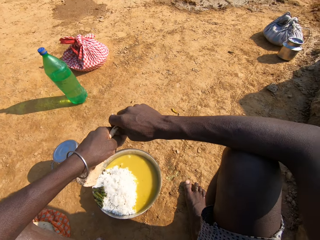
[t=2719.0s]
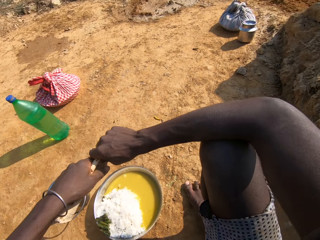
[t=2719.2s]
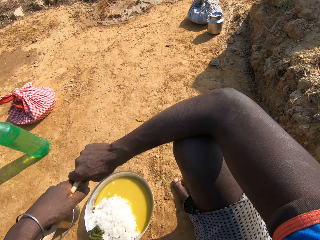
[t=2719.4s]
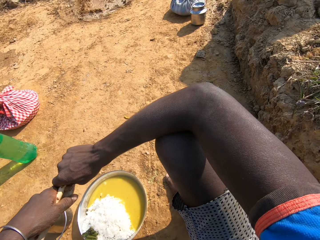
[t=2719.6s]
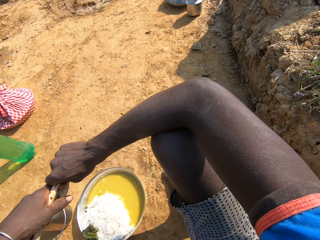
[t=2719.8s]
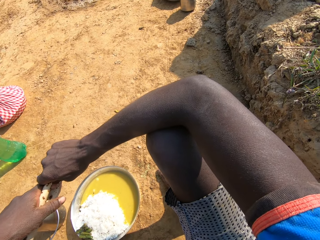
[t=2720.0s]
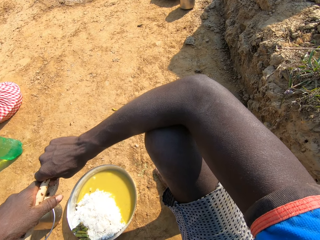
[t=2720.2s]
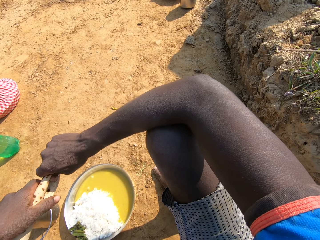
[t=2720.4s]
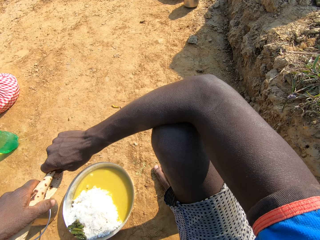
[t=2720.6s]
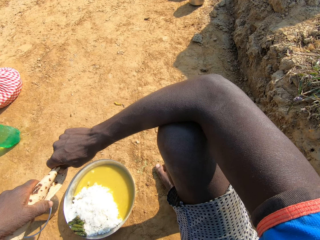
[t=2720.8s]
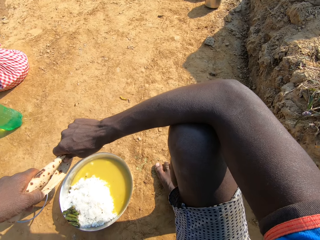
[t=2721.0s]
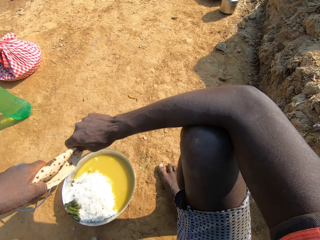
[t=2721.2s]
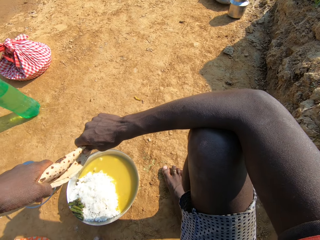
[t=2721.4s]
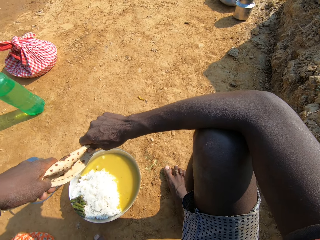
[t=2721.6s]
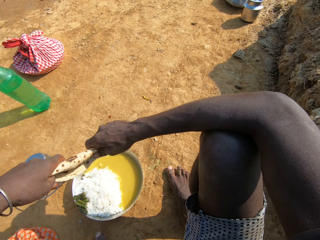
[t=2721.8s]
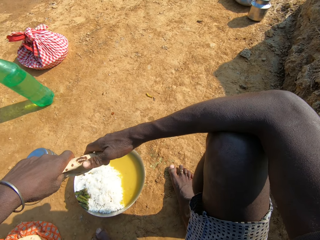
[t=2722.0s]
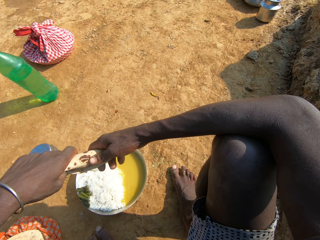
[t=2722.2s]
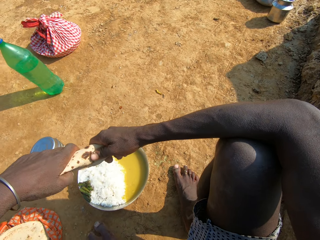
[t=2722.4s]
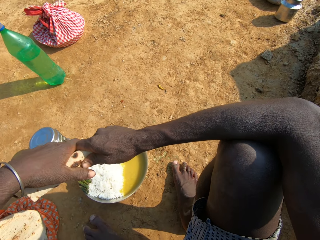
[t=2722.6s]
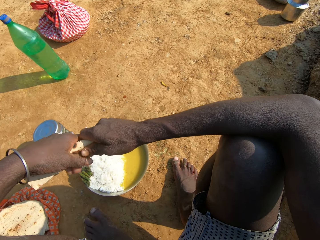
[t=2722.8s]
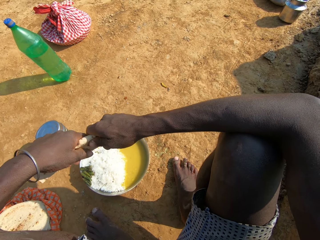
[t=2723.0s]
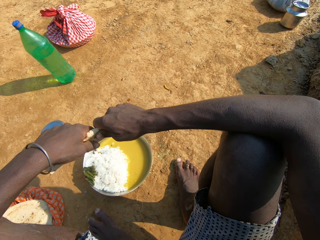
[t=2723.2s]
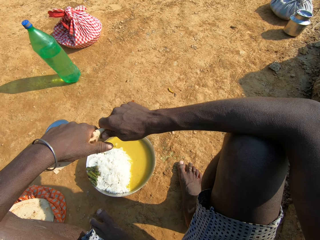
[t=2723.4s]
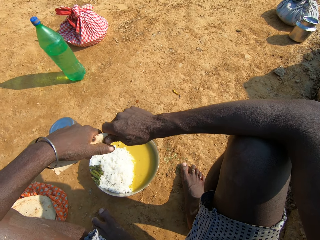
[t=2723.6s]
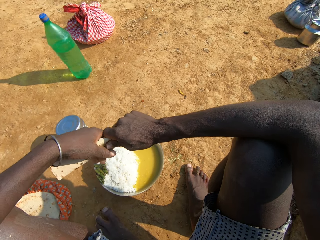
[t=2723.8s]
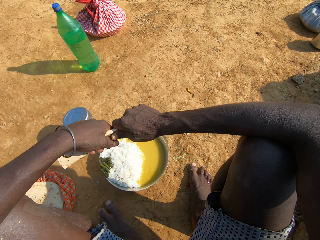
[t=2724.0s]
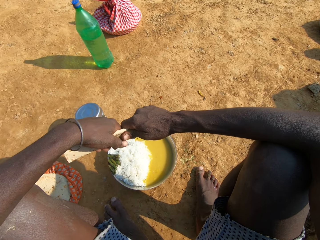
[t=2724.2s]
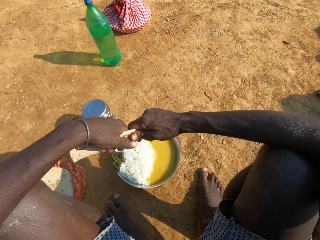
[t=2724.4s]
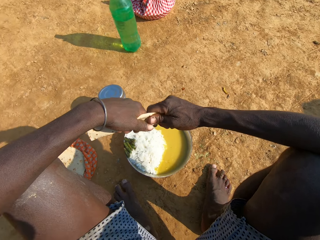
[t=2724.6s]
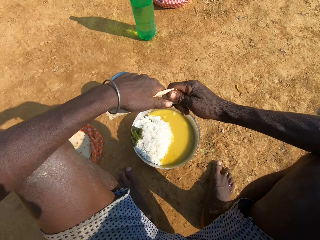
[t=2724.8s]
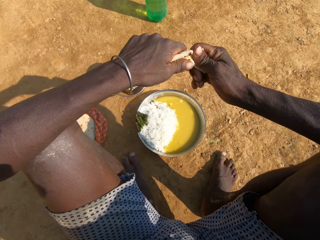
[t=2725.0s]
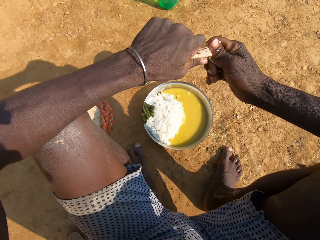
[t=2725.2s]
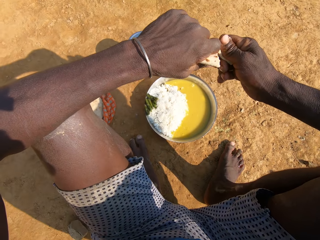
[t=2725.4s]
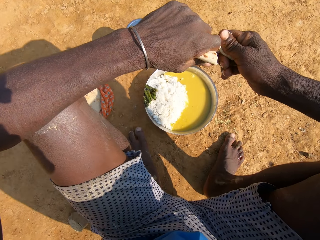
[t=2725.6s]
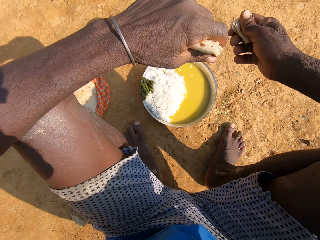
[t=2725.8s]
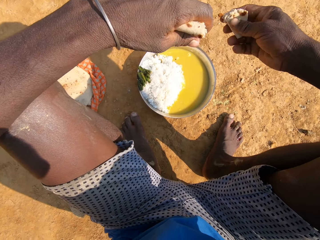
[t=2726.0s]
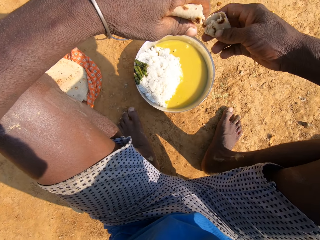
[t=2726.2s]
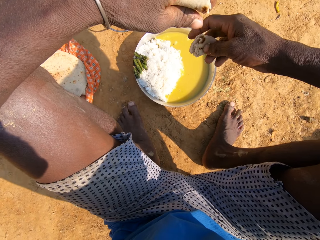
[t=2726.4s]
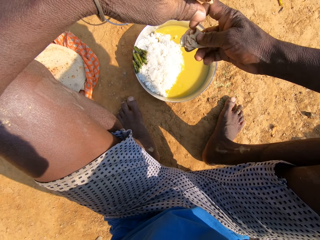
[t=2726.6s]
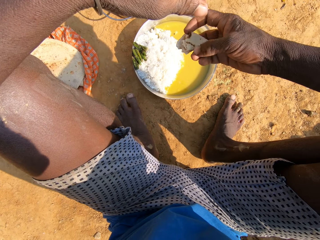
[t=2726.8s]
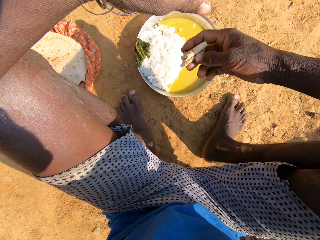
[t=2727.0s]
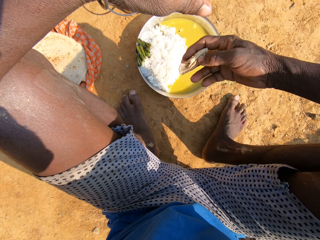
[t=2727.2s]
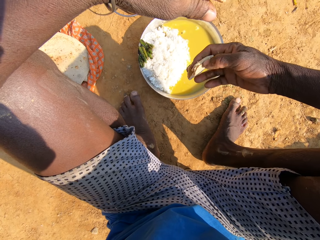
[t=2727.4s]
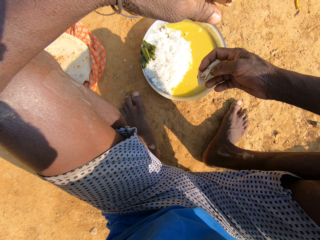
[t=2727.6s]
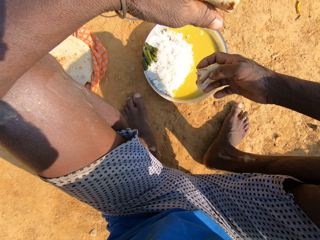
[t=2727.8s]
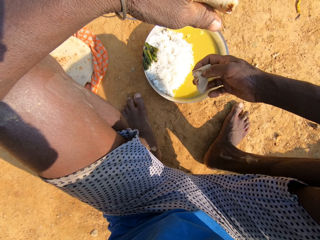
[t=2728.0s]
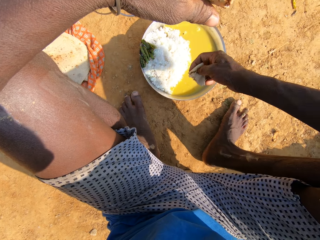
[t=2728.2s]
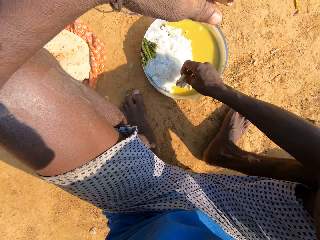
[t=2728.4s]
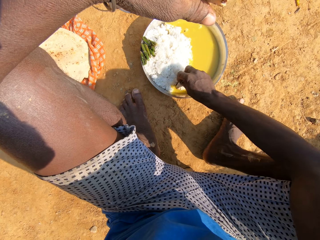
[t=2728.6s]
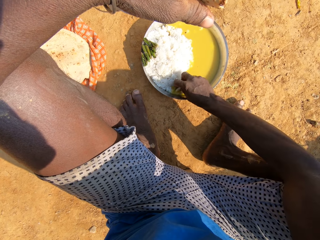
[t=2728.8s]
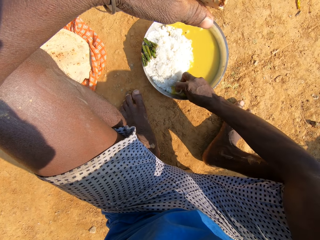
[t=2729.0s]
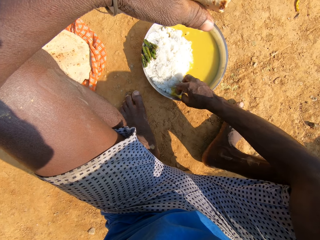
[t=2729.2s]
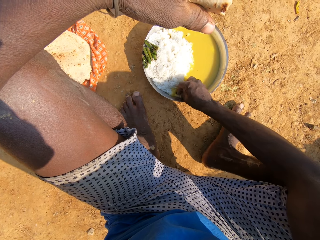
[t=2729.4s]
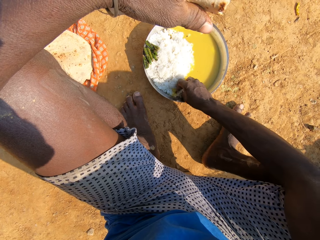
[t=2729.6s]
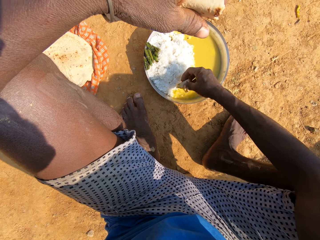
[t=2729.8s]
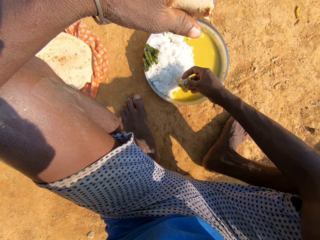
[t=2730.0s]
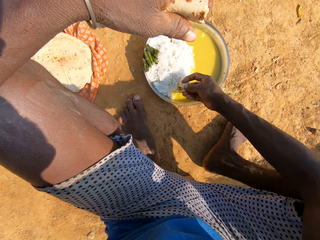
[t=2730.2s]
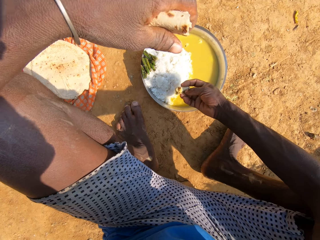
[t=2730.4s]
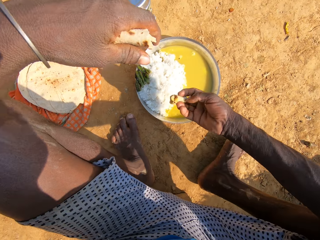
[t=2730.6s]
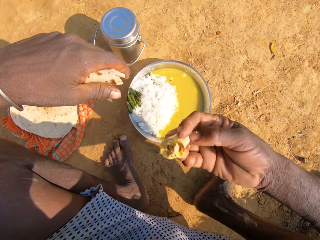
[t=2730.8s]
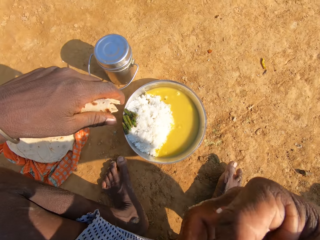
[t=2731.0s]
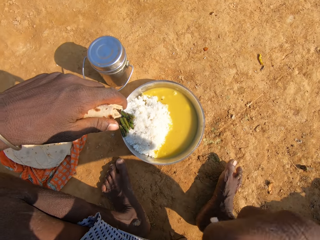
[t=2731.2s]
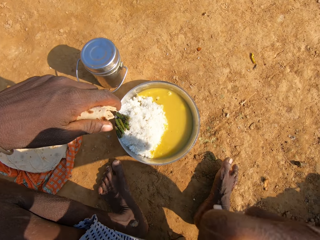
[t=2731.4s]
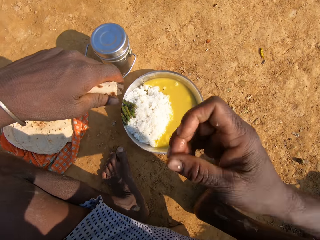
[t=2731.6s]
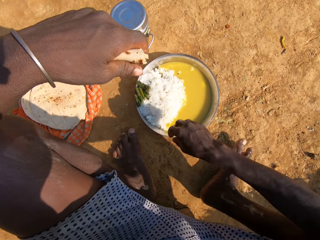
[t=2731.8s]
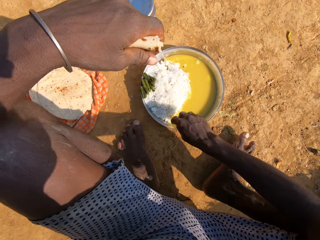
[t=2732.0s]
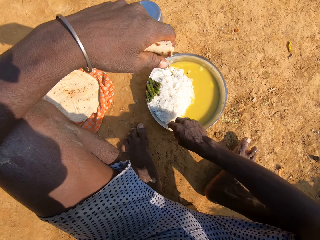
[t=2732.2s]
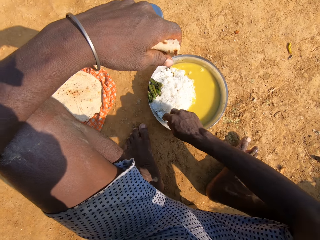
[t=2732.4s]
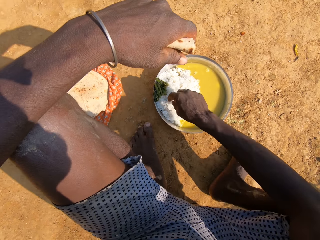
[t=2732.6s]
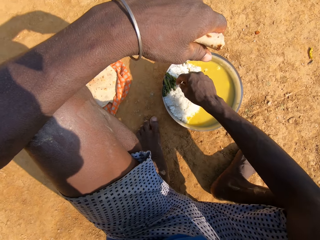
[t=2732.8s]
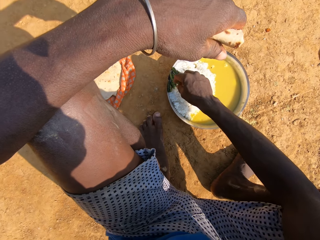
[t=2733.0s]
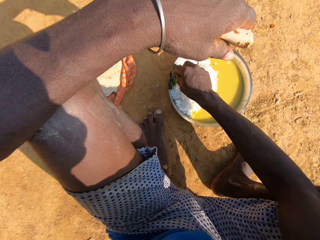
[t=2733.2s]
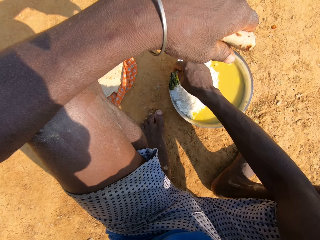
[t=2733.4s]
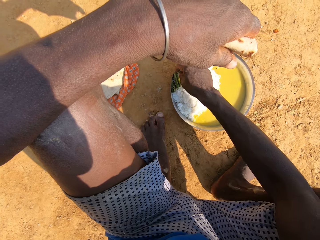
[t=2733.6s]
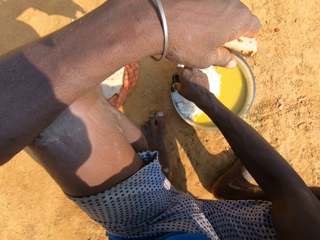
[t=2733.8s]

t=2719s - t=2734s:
The camera wearer converses with a person. They hold food. They cut roti. They talk, hold the food, and talk. They eat the food. They dip the roti in a vegetable curry. They scoop the food. They eat the roti. They pick up broccoli on the plate.

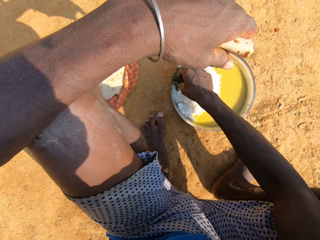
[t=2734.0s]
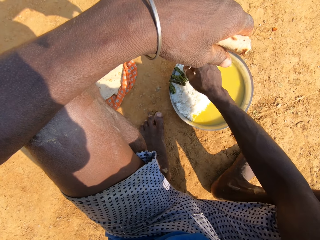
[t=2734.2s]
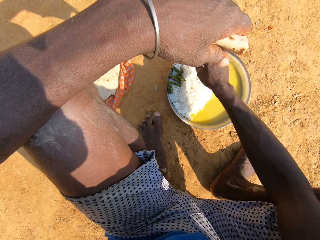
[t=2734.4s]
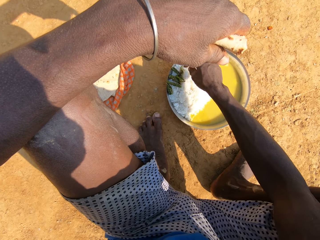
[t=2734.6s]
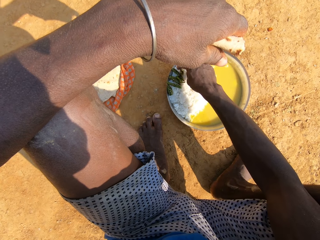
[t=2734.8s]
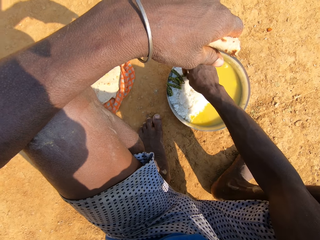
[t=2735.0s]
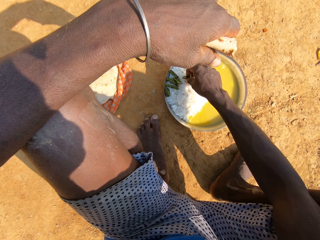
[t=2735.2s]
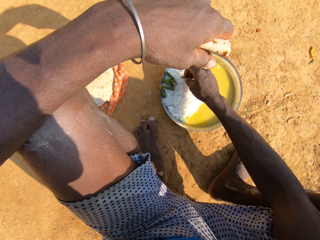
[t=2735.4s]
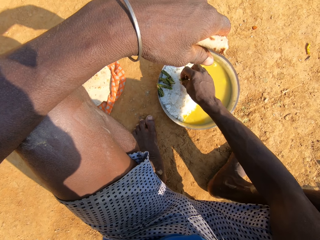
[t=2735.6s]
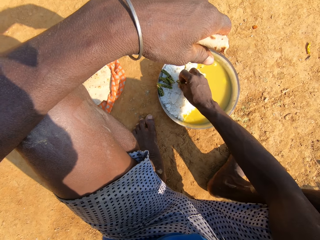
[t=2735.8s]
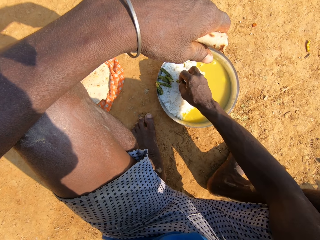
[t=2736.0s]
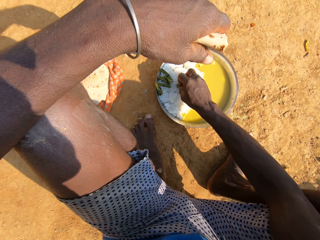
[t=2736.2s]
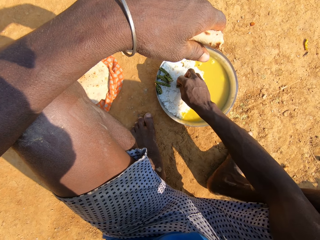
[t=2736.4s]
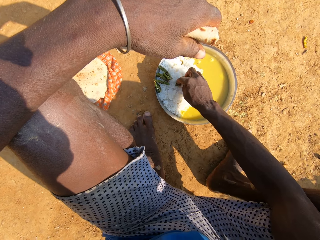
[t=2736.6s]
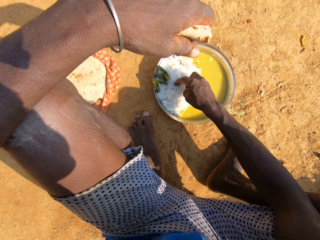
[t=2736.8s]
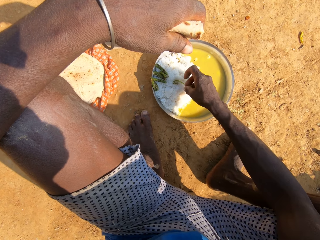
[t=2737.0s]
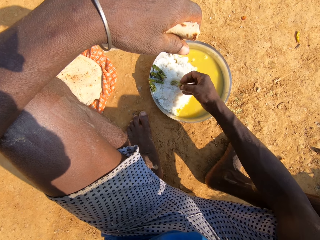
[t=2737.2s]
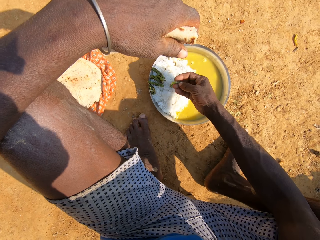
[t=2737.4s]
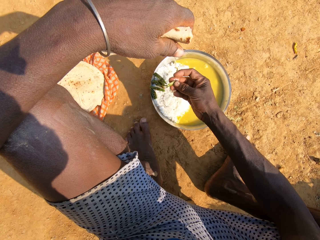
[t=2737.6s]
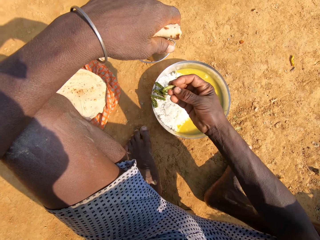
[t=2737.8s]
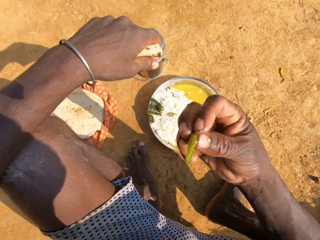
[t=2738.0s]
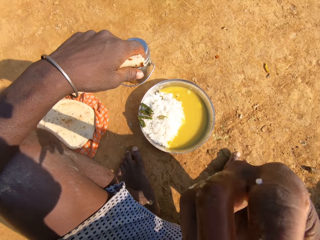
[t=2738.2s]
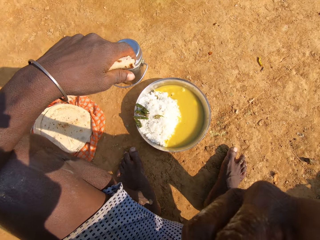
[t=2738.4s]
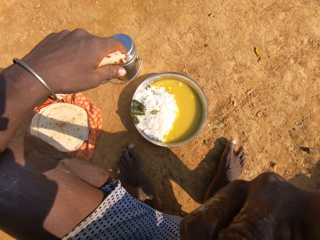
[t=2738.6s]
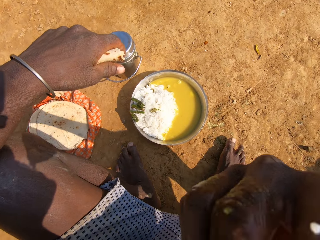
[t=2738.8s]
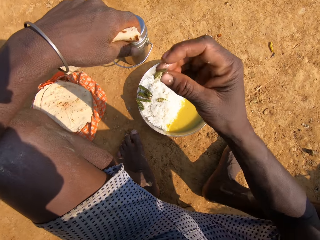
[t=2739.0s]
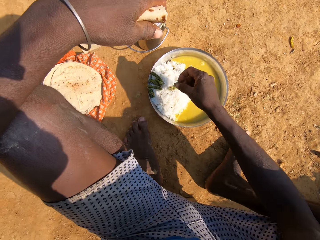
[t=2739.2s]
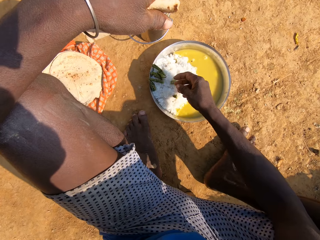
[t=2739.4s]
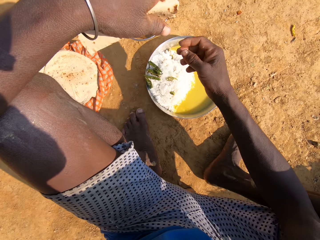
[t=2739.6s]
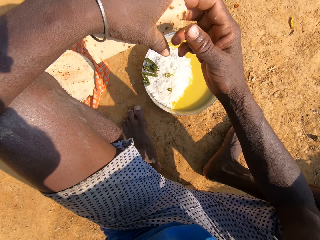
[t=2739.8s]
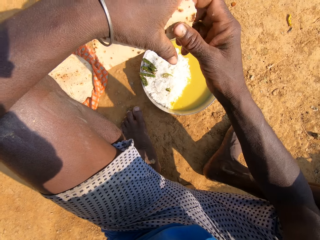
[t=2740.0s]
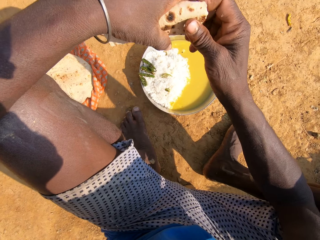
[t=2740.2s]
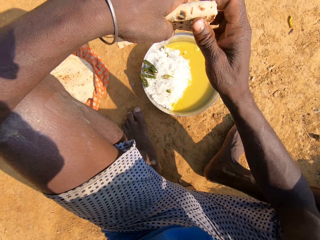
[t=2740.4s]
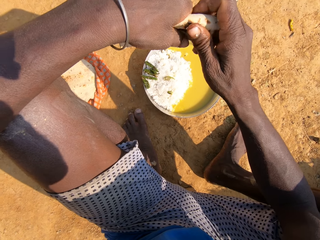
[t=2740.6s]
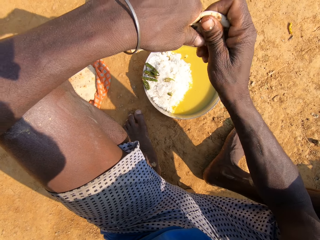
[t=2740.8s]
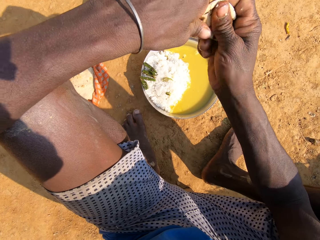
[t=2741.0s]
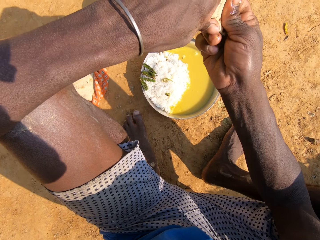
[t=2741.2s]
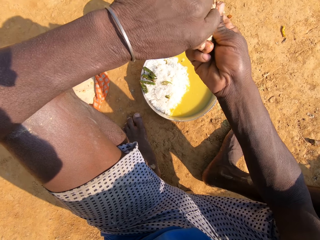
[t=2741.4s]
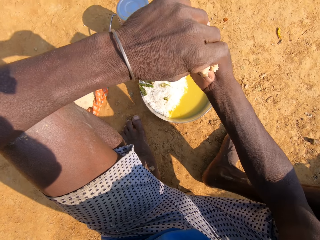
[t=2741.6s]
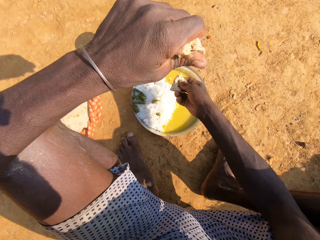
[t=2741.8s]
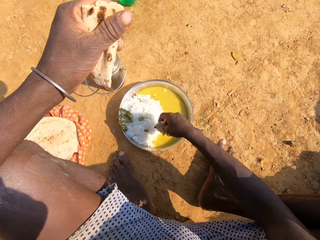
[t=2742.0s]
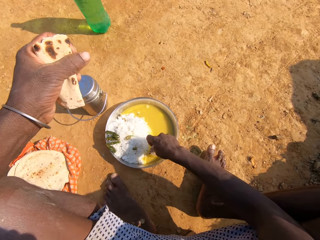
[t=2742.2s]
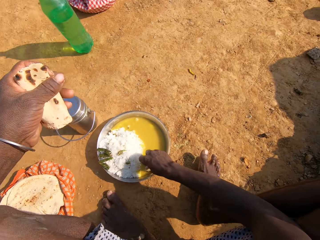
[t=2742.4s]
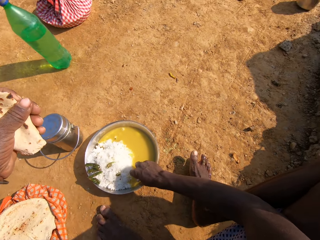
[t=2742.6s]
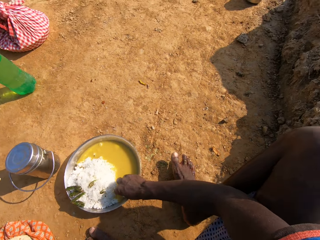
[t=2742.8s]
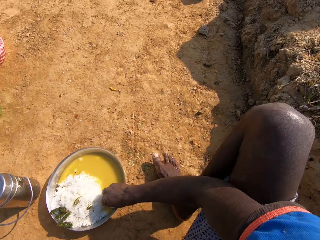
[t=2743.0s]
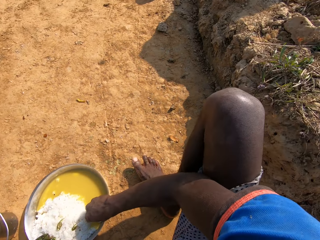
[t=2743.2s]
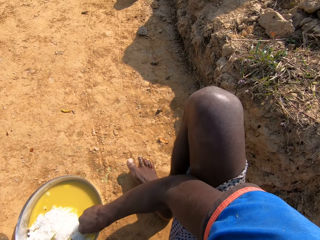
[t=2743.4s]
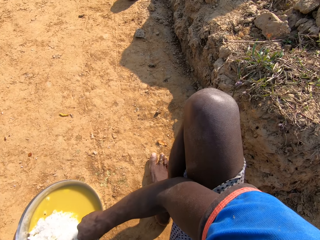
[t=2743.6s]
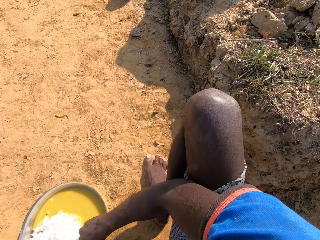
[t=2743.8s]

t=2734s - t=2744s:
The camera wearer eats broccoli. They put the broccoli on the ground. They cut roti. They dip the roti in a vegetable curry.
